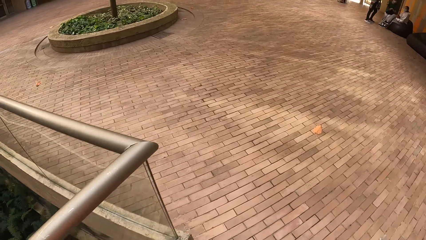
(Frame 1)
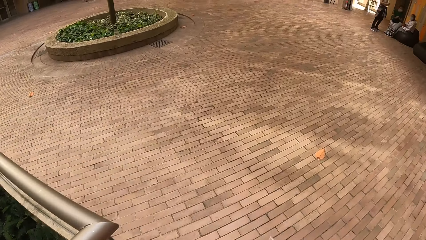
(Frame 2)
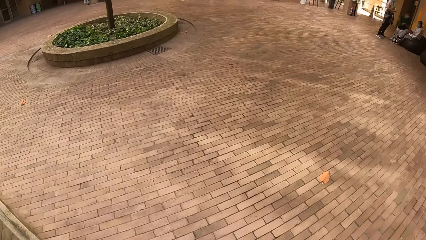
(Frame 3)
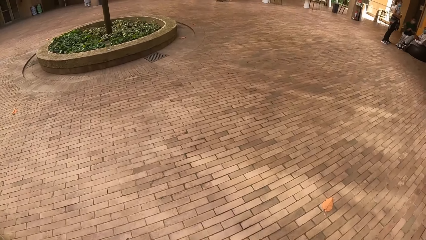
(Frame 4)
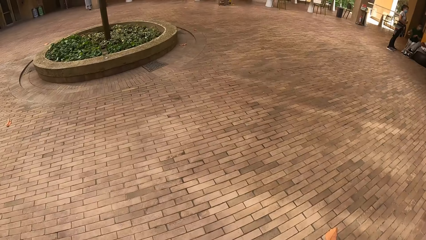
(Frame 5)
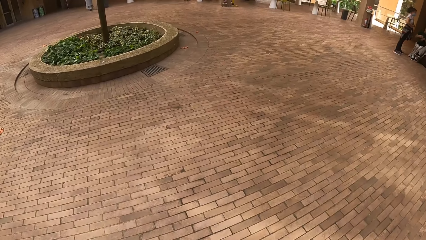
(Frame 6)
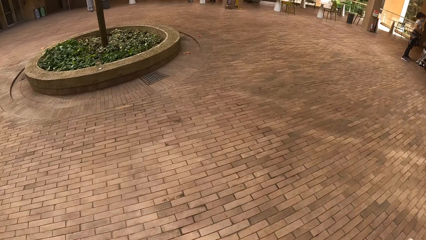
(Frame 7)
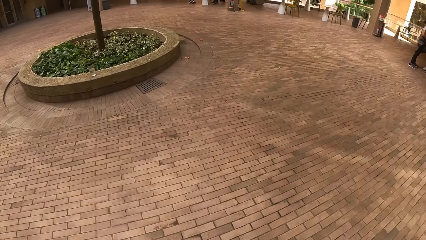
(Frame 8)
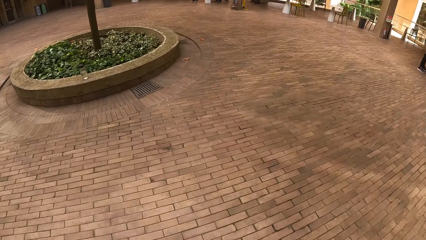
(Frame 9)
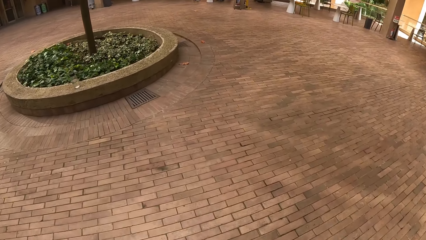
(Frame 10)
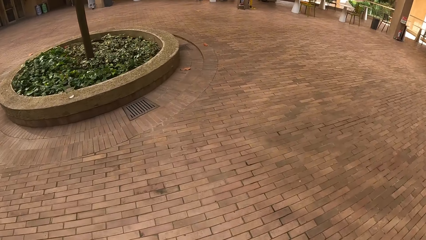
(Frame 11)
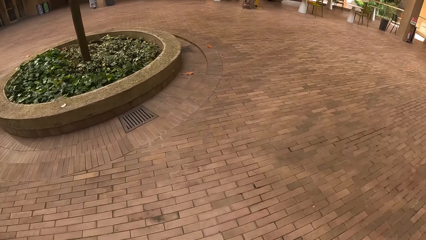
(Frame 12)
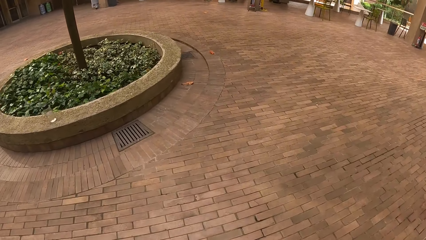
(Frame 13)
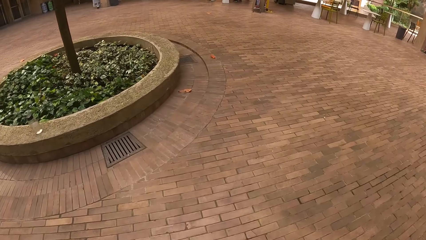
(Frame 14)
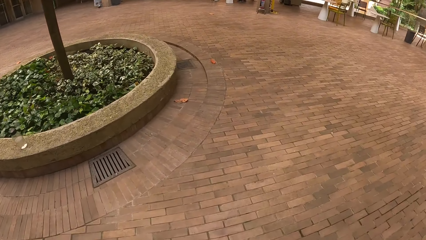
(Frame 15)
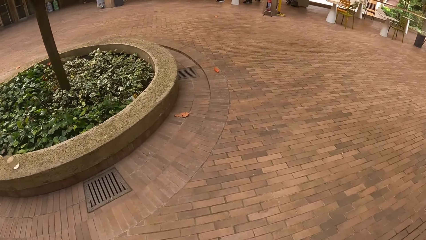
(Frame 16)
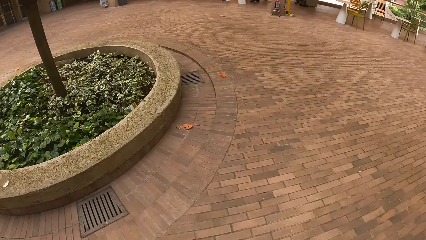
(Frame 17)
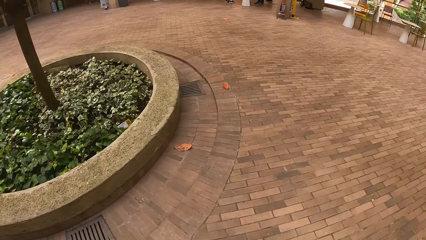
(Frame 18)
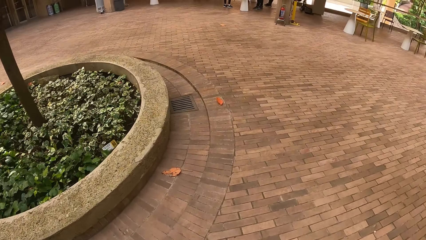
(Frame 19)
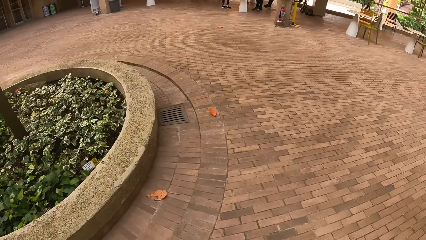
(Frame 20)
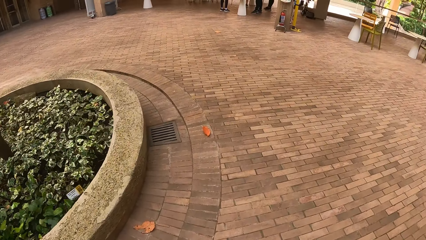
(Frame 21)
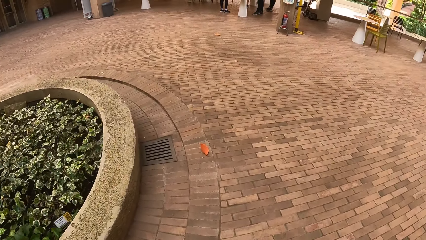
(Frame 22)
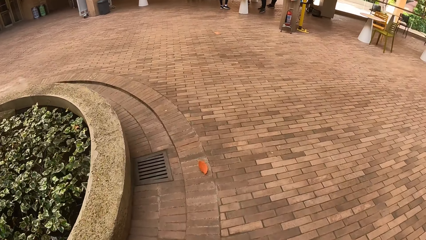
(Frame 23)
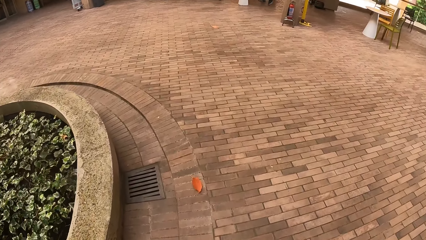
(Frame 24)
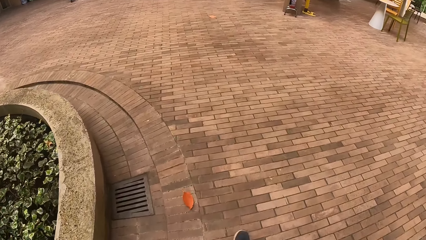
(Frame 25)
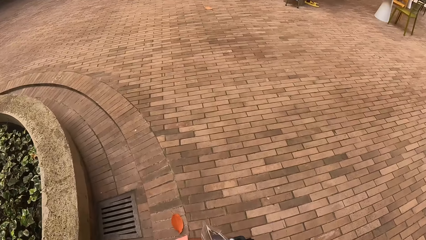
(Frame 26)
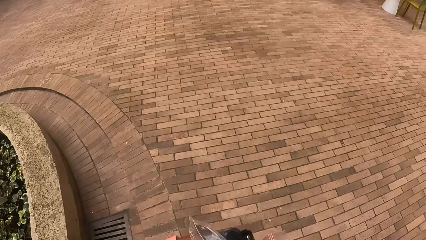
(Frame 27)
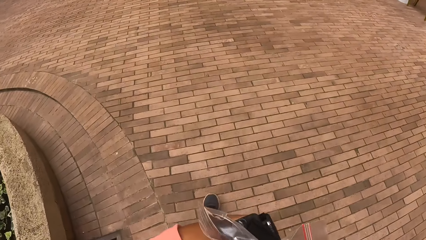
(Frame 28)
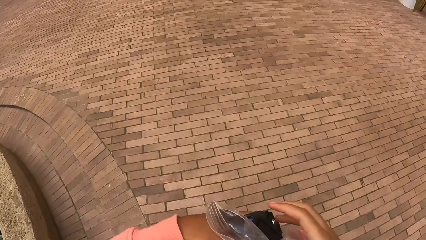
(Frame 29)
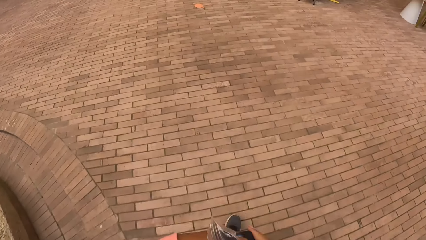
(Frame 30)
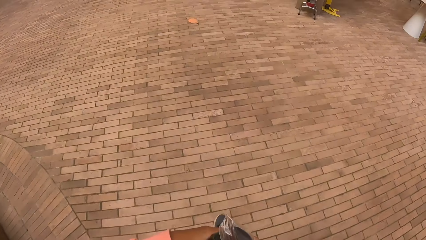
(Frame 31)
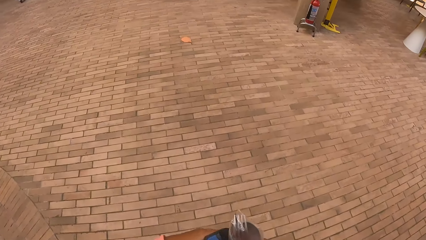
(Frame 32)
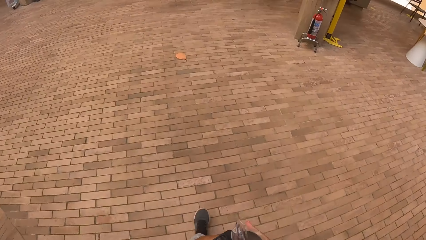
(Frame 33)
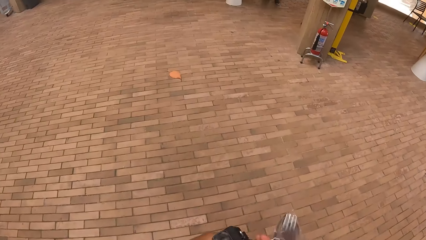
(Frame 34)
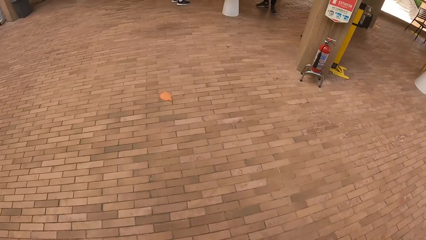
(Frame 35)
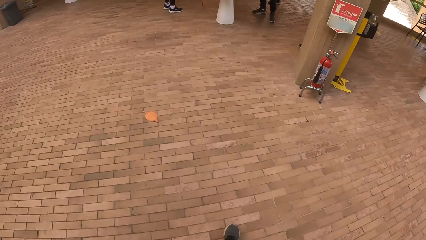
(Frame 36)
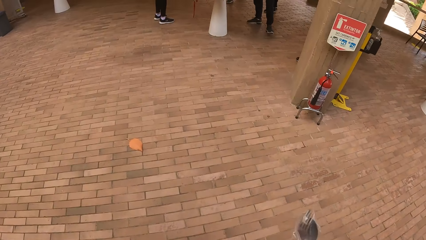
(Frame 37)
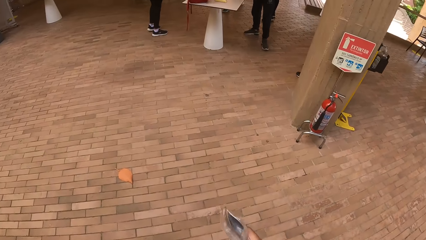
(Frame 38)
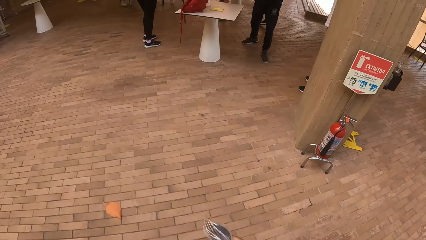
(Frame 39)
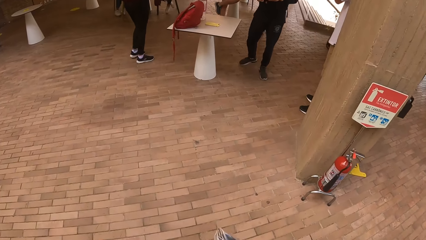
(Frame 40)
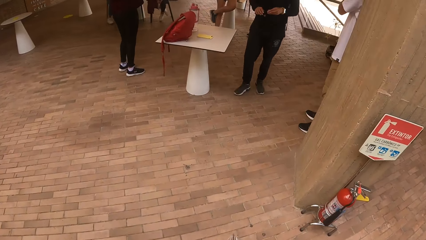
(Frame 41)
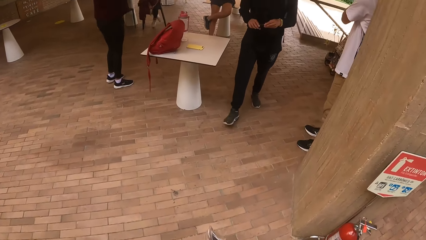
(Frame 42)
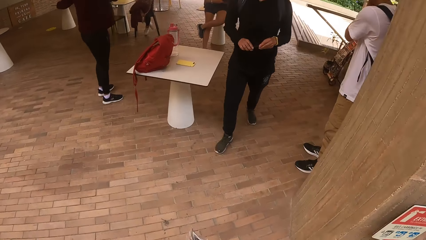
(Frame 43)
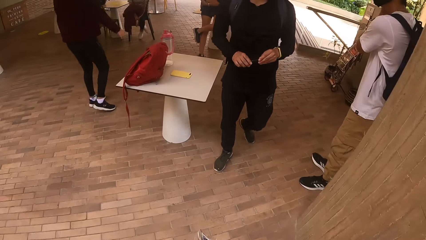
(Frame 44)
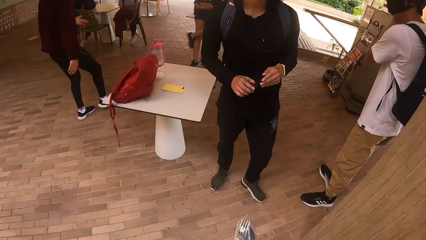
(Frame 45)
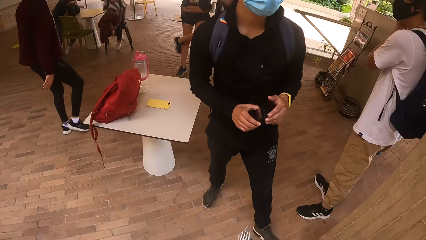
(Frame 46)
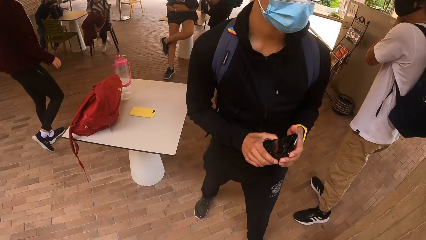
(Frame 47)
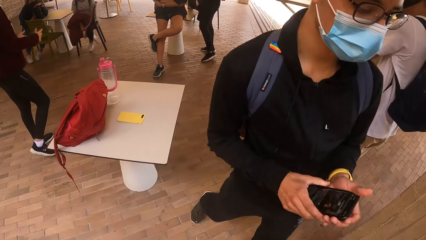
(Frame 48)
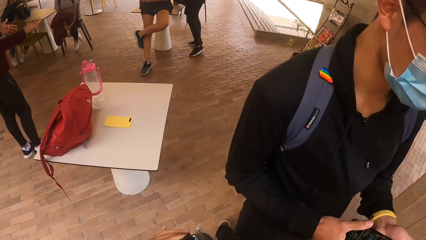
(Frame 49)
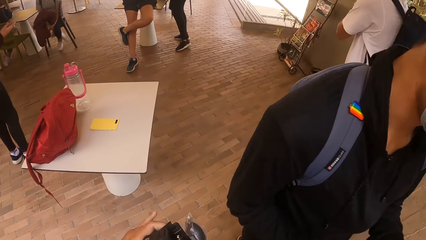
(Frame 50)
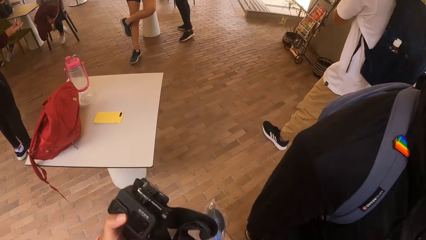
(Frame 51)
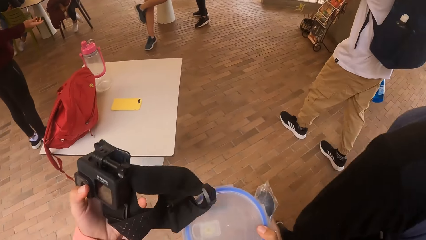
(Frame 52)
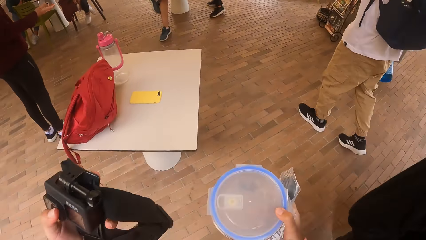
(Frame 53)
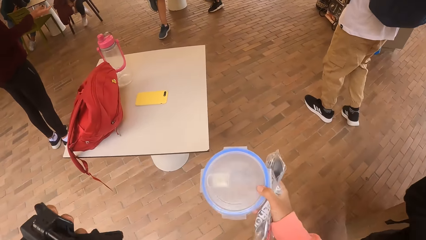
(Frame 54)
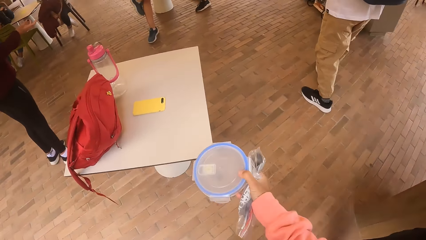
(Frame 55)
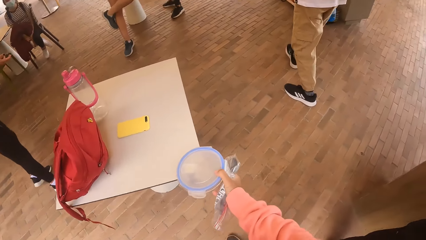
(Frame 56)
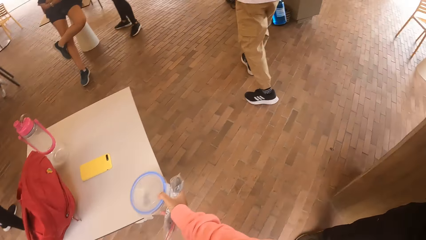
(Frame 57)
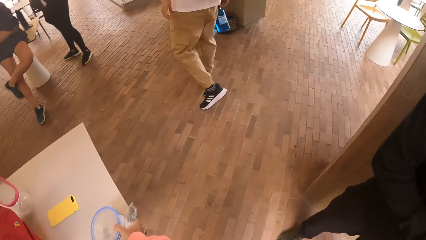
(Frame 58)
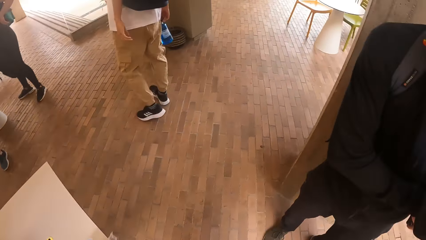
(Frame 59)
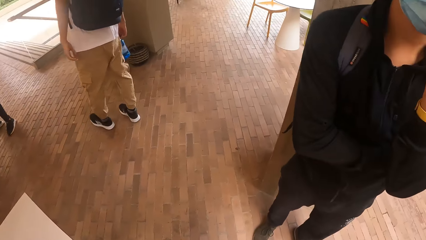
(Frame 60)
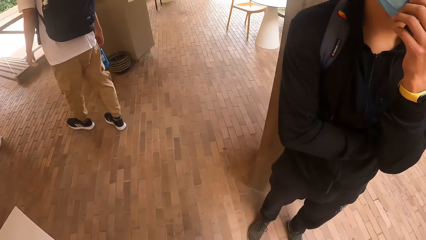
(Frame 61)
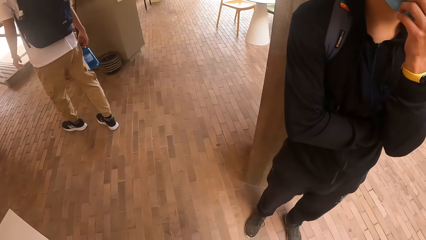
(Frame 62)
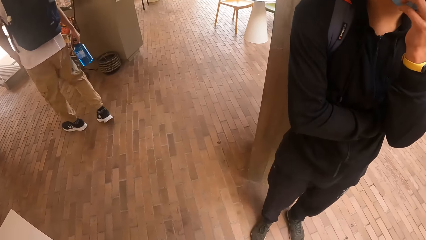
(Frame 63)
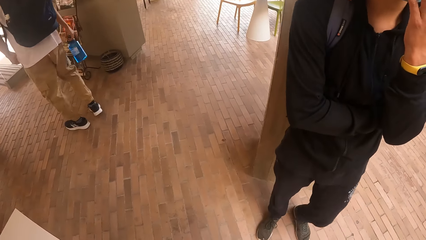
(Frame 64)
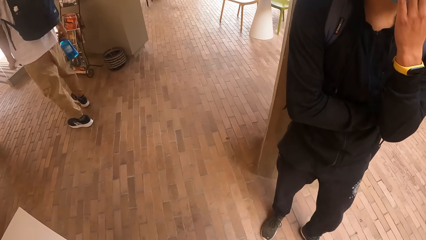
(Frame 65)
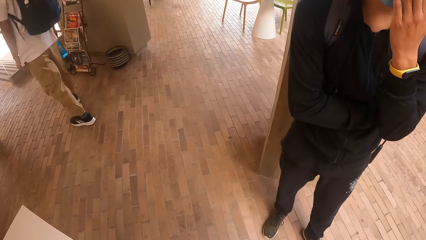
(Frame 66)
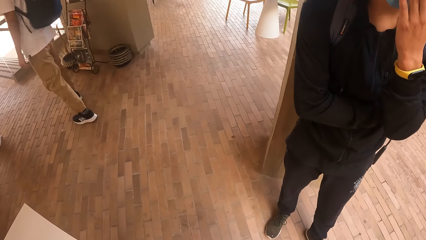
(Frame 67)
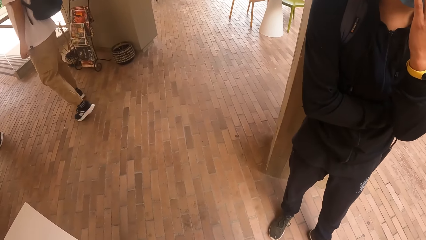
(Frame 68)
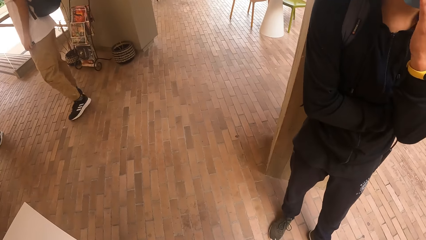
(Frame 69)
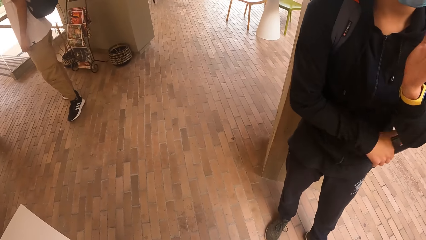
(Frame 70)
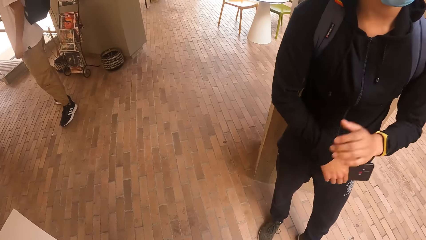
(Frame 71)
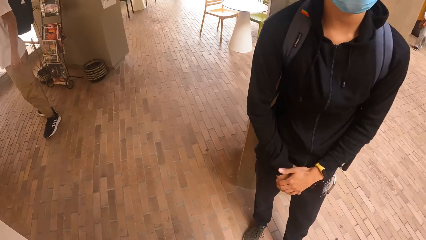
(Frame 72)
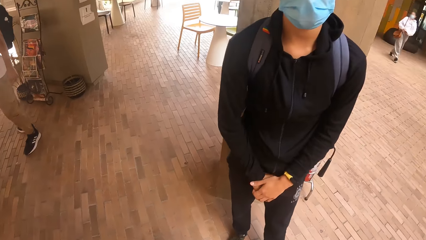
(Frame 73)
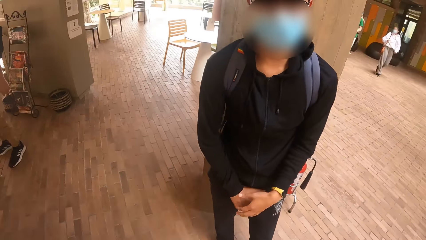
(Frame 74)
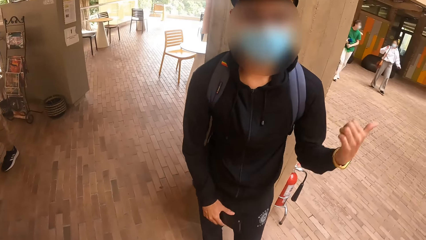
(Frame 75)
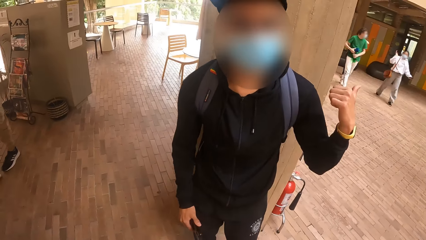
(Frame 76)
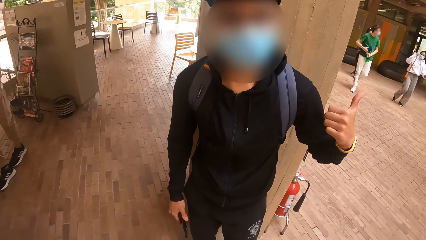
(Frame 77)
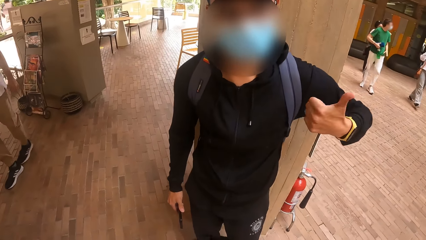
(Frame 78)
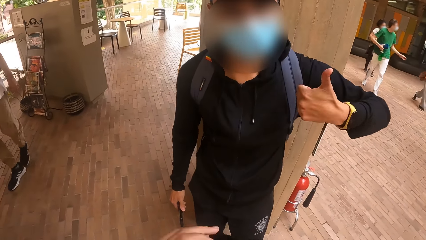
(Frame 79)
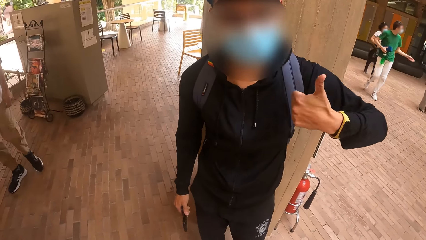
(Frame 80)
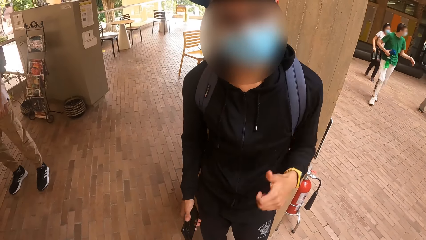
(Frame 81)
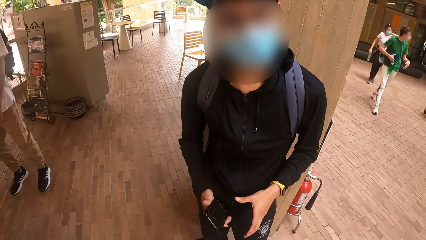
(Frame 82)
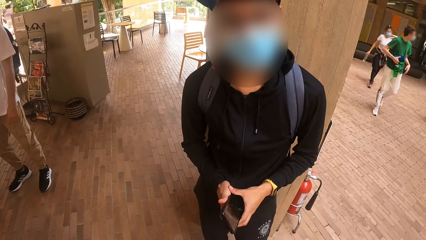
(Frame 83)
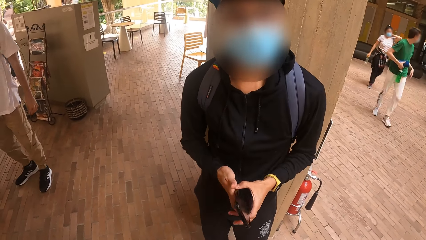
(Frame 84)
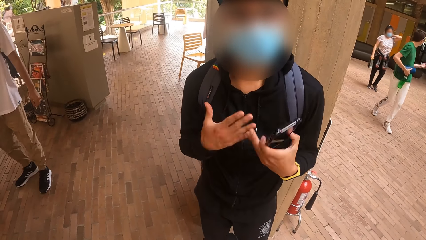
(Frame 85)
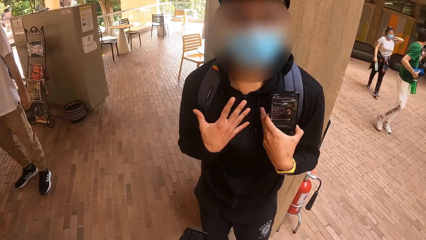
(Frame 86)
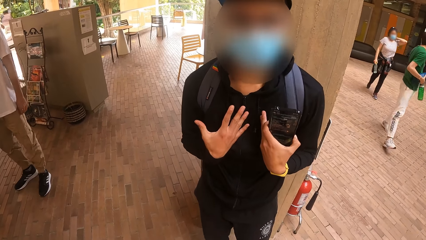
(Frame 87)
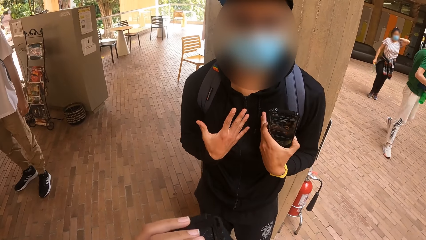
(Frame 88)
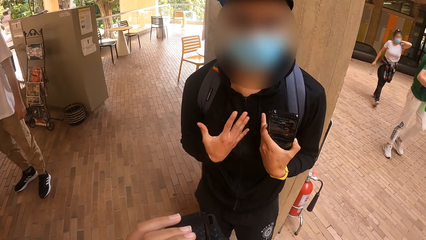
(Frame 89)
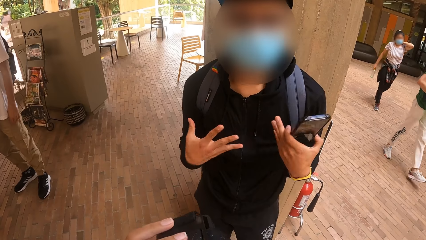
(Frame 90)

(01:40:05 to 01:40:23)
A man holds a phone in his hands. The camera wearer drops the pack of cutlery and the lunch box on a desk with her right hand. The man adjusts a facemask on his face with his left hand. The man interacts with the camera wearer. The camera wearer converses with the man. The man passes the phone from his right hand to his left hand.
